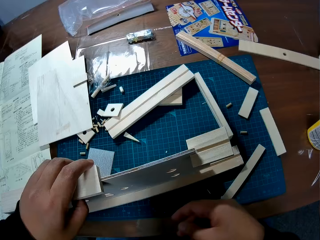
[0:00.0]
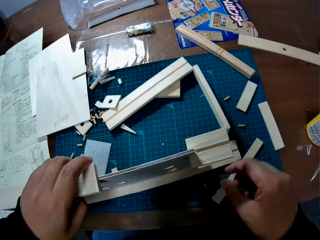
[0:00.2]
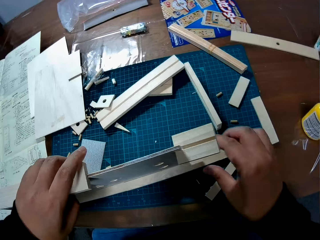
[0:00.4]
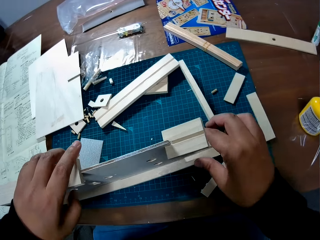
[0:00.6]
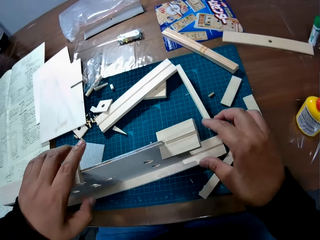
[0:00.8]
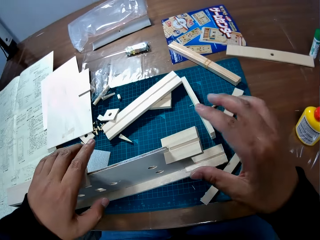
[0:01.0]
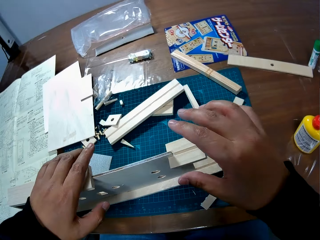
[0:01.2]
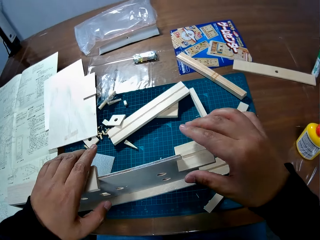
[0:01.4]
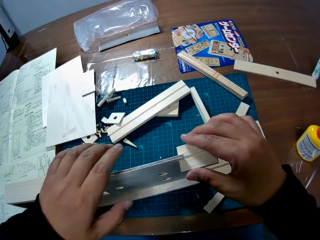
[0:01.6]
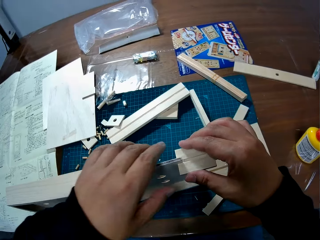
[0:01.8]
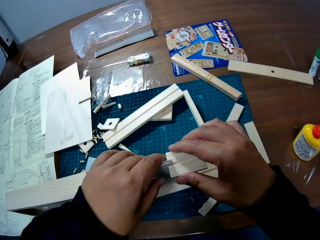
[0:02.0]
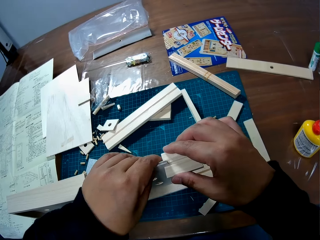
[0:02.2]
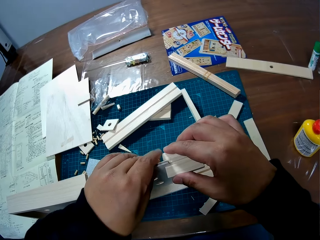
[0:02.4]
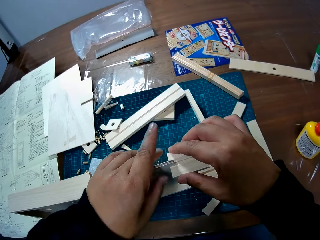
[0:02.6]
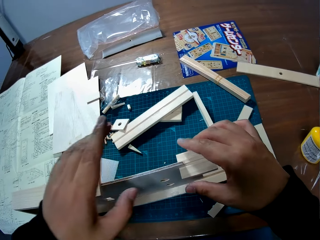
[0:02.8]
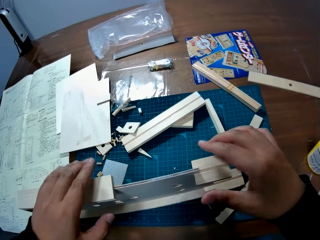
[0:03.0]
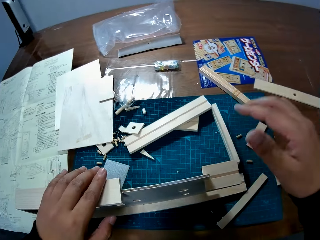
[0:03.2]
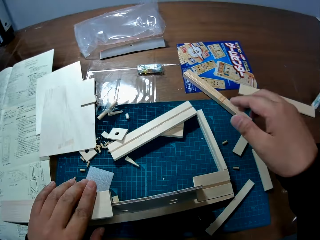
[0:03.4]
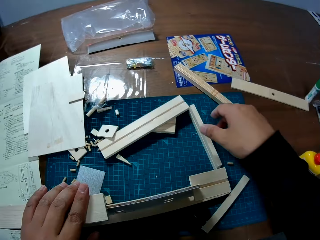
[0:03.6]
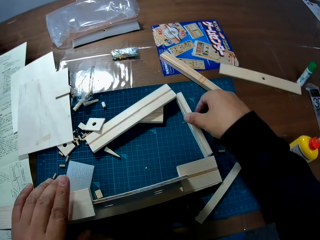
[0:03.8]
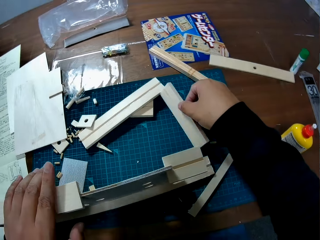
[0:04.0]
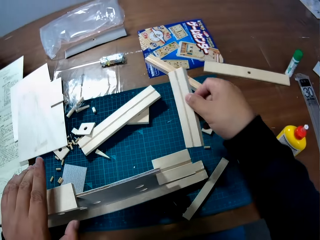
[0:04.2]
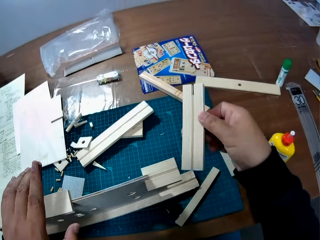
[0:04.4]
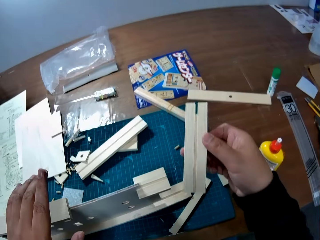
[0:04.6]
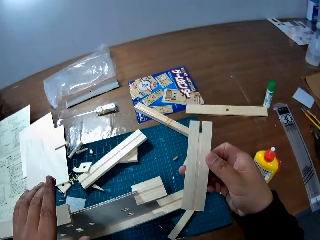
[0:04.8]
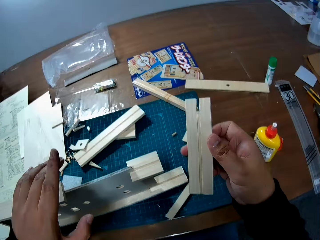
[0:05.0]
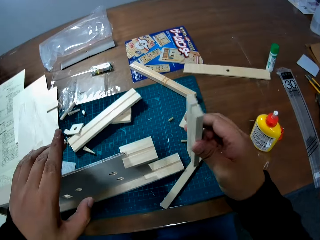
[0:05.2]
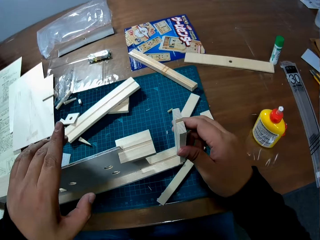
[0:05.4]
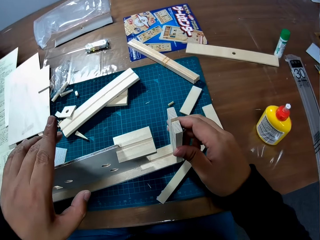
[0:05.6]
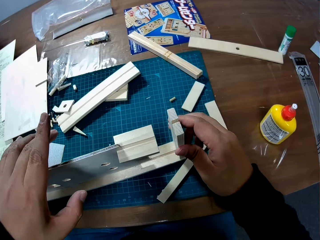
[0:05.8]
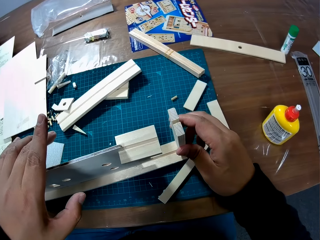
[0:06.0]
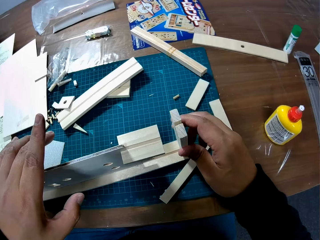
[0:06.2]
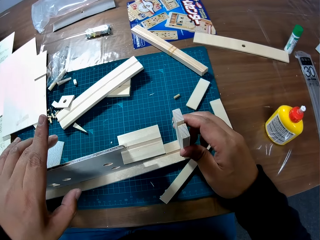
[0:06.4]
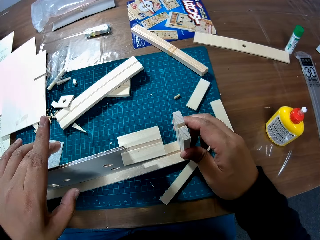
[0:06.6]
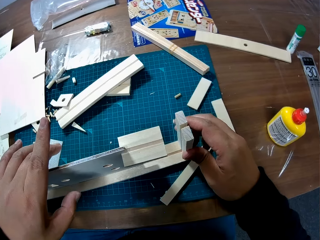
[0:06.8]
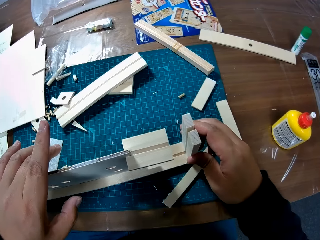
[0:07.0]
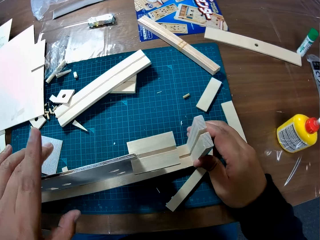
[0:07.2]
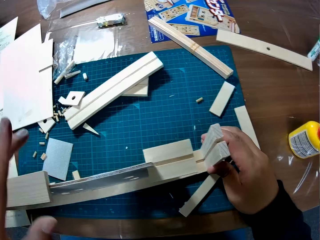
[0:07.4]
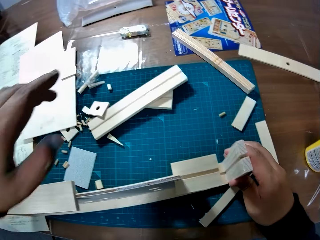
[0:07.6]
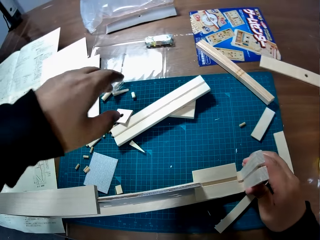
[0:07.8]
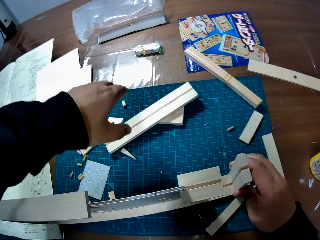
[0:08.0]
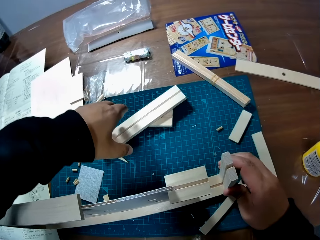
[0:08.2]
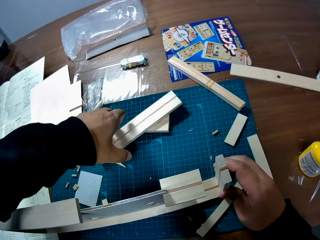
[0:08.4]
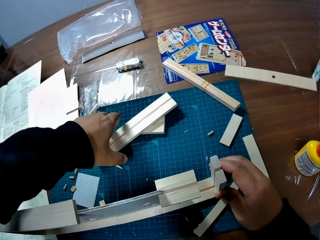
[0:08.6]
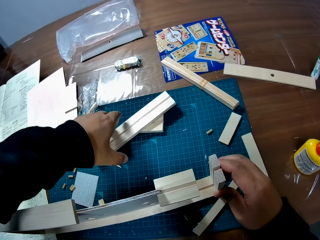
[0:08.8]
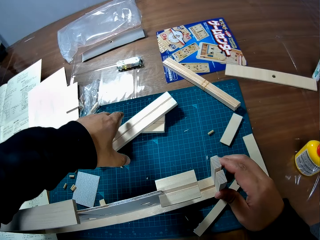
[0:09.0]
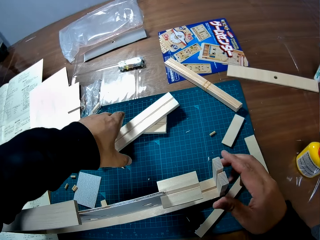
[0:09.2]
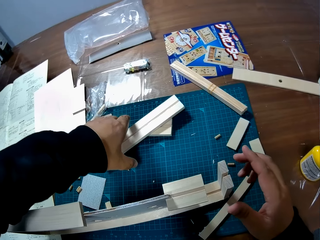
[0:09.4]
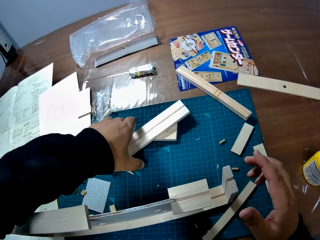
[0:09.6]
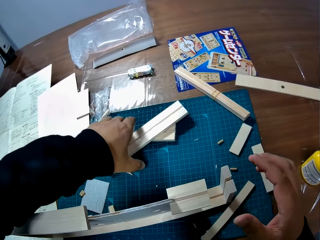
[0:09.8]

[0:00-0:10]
The camera wearer holds a piece of wood. They hold a wooden craft. They fix a piece of wood properly on a wood sheet on the craft. They hold the wooden craft. They pick another piece of wood from the table. They hold the piece of wood. They fix the wooden craft. They place the wood on the craft. They hold the wooden craft and swing hands.

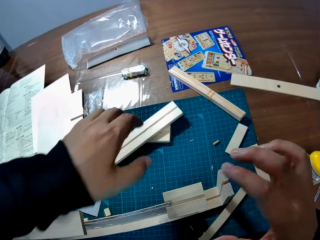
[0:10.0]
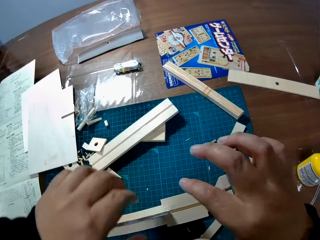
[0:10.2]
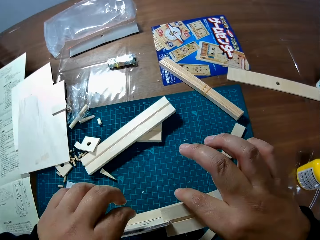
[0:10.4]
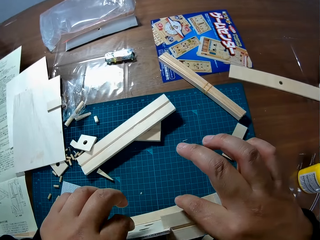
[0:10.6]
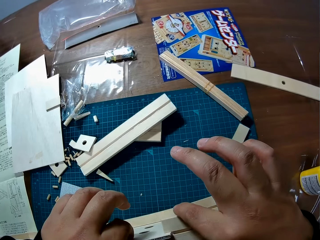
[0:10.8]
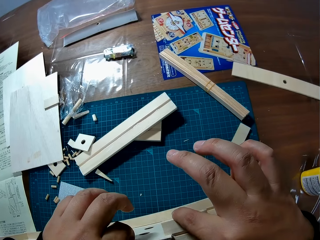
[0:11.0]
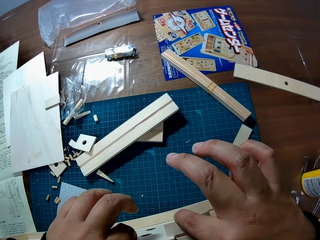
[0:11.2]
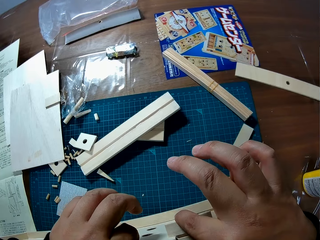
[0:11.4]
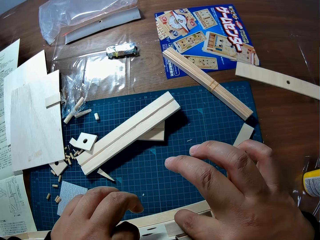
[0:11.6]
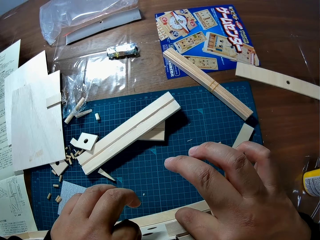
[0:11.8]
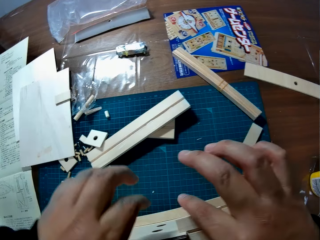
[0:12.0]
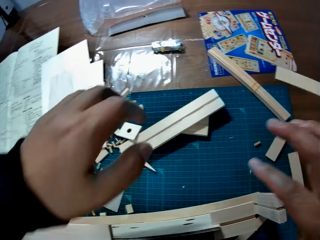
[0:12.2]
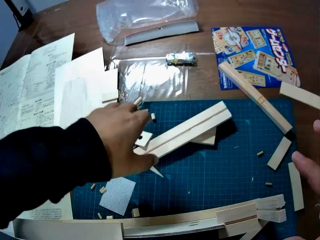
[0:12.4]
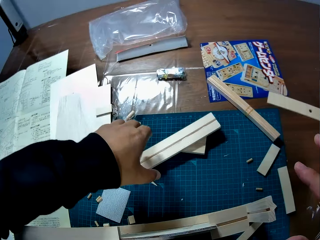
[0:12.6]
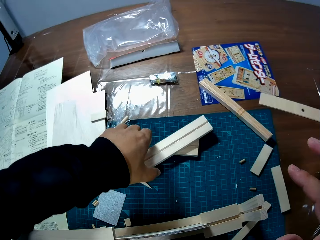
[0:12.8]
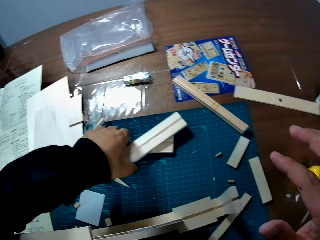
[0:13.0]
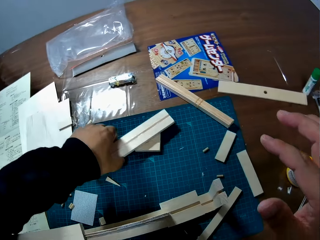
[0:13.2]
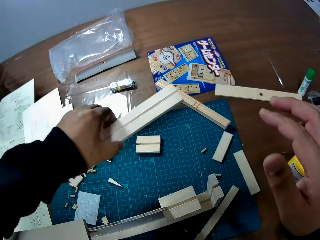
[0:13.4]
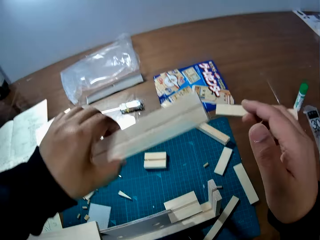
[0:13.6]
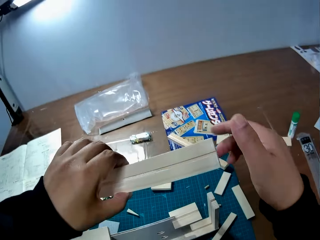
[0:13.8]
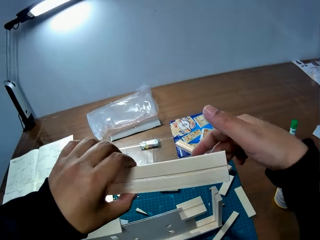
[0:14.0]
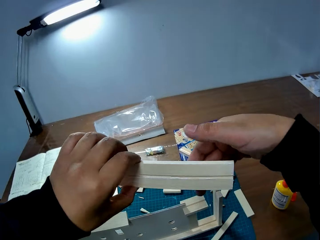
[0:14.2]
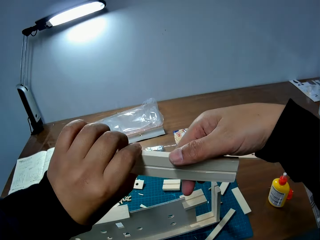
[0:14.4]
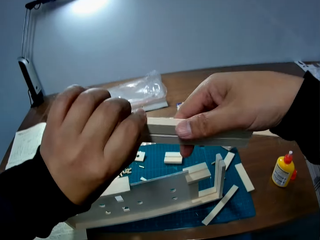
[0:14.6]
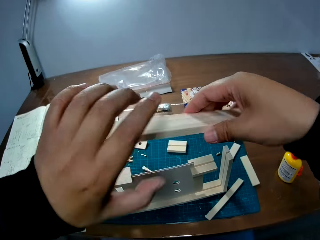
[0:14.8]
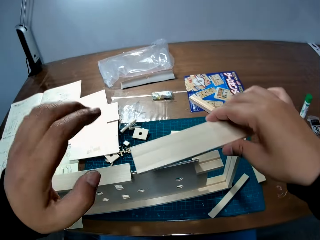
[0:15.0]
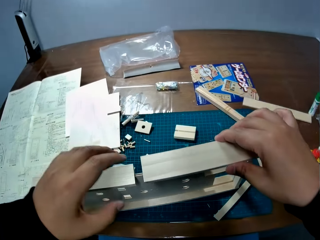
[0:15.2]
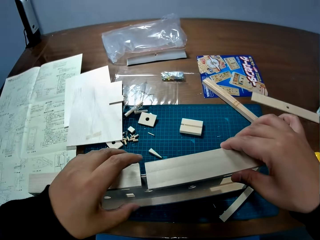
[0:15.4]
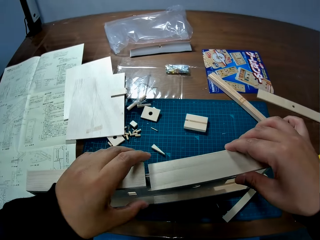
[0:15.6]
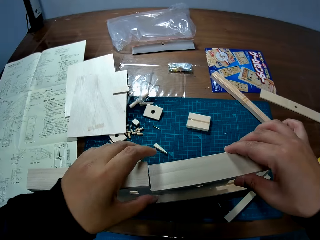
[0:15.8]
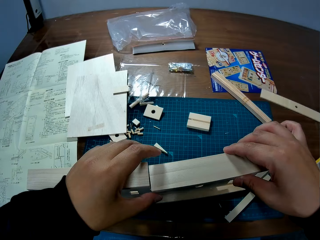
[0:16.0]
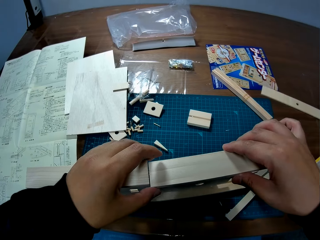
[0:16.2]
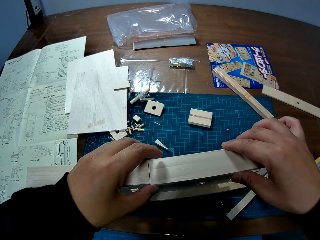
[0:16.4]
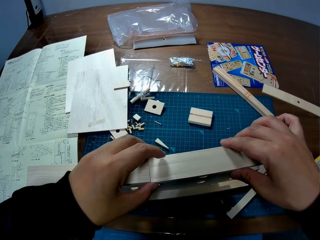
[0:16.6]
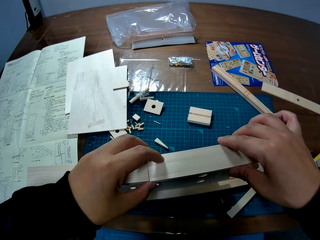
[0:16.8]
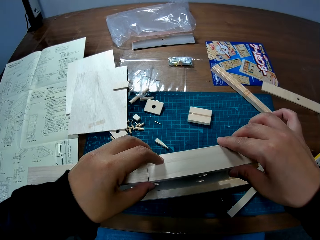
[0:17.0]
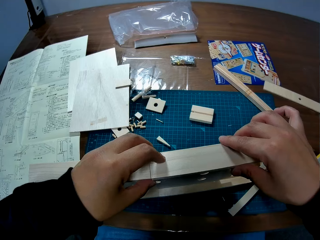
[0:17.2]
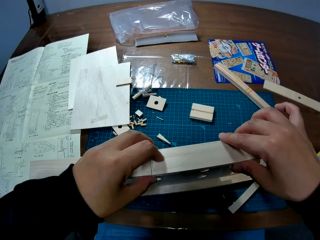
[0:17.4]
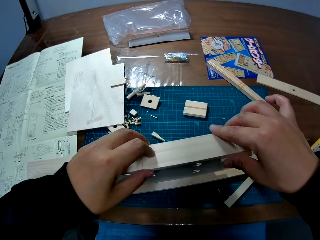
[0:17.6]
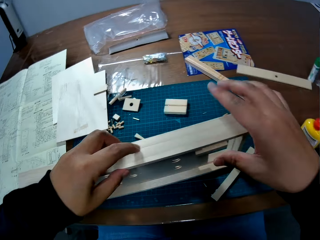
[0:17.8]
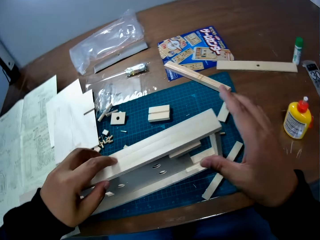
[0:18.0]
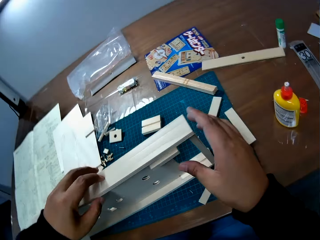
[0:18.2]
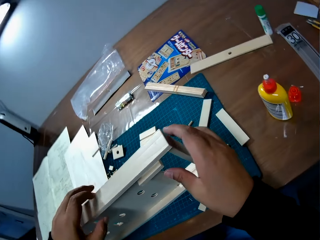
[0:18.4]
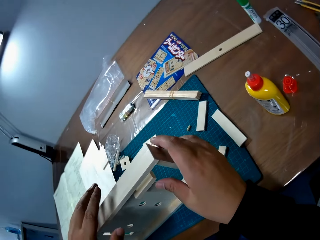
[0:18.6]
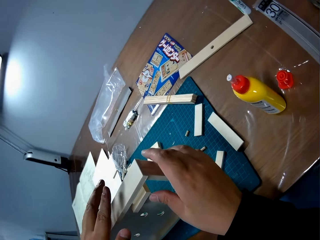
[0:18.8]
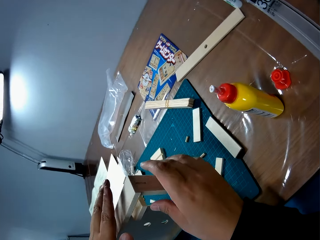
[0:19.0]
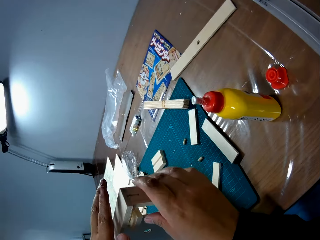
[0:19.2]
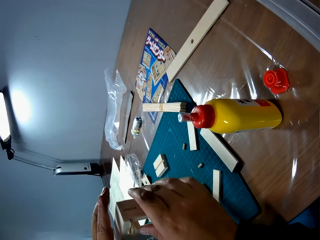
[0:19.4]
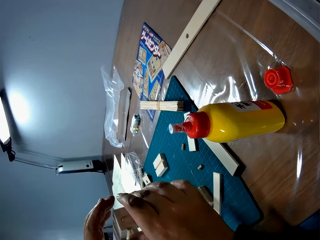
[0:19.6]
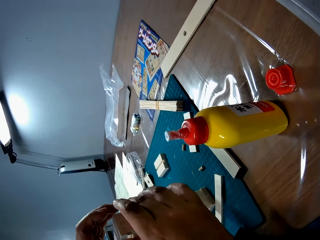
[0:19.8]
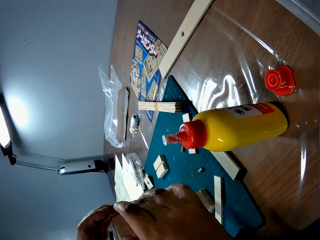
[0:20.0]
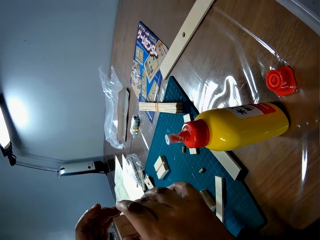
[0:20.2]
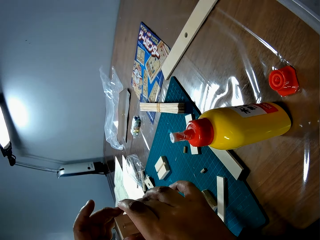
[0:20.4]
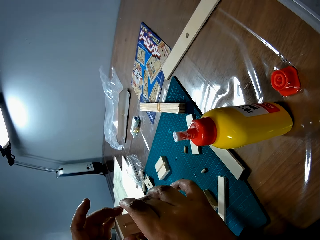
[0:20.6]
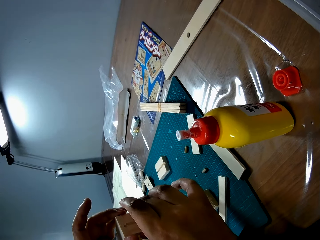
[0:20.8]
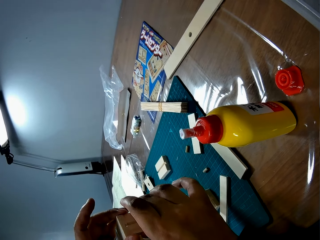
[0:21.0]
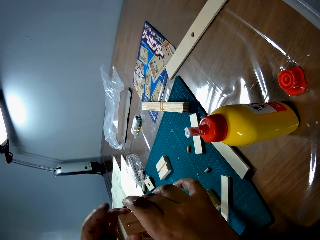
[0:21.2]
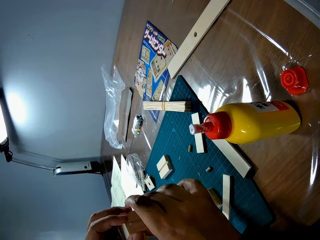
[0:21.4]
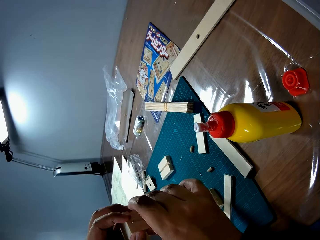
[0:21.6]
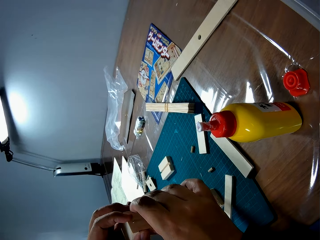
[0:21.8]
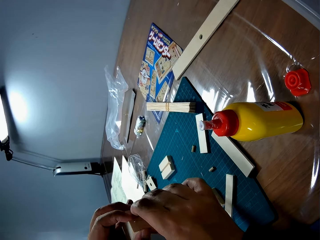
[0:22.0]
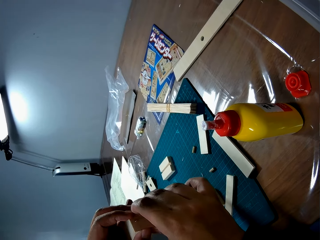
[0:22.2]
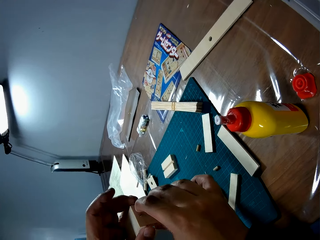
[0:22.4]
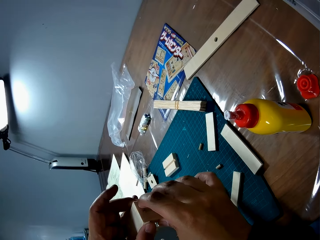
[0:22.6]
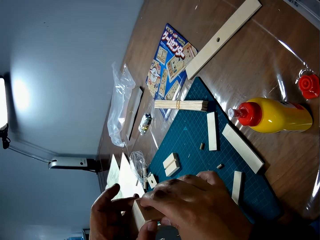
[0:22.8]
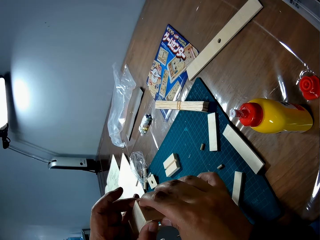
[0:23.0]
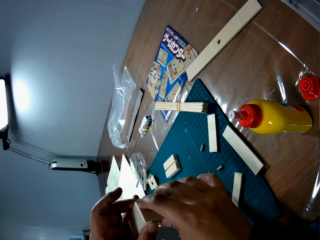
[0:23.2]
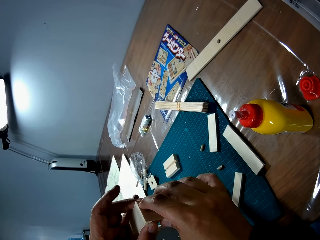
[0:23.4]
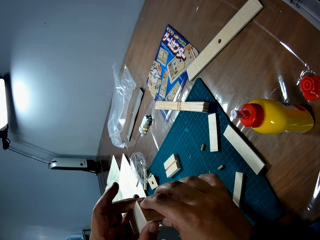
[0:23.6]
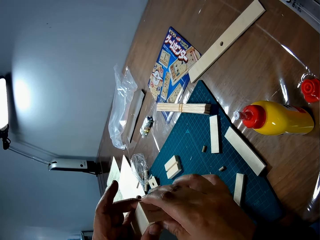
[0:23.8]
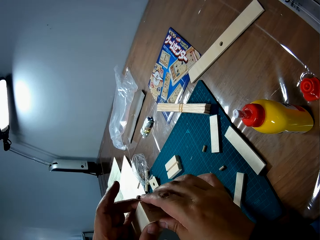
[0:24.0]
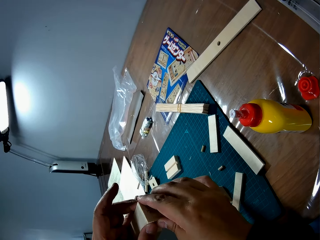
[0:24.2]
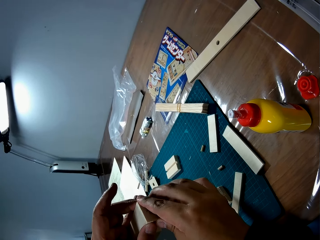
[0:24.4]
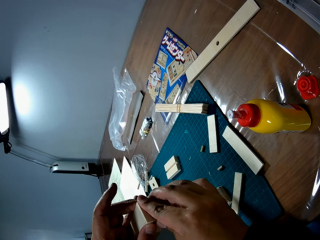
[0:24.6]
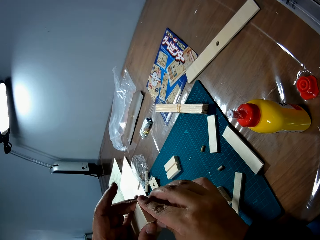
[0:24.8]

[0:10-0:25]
The camera wearer fixes the wooden craft. He resets the wood sheet on the craft. He picks up another piece of wood from the table with his left hand. He holds the piece of wood. He fixes the wooden craft. He places it on the craft with his right hand. He touches the wooden craft. He fixes the wooden craft.
